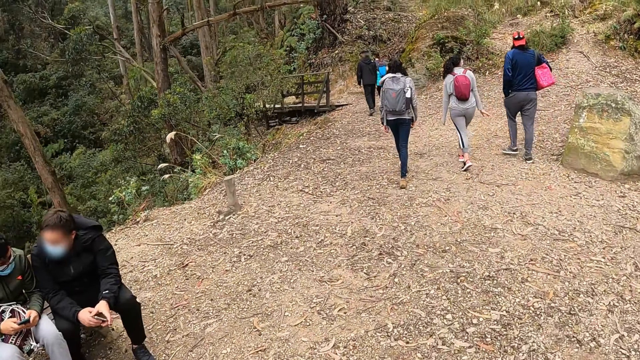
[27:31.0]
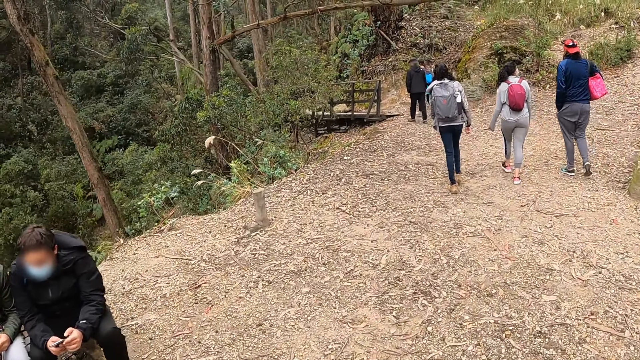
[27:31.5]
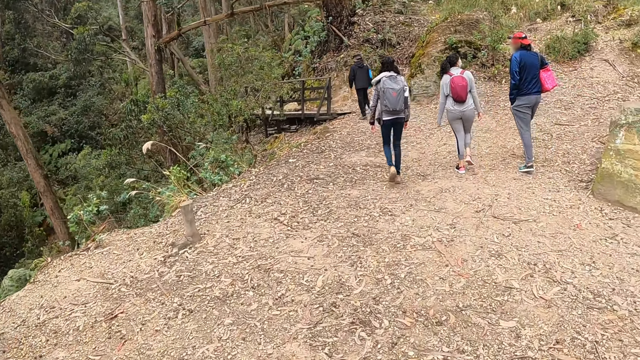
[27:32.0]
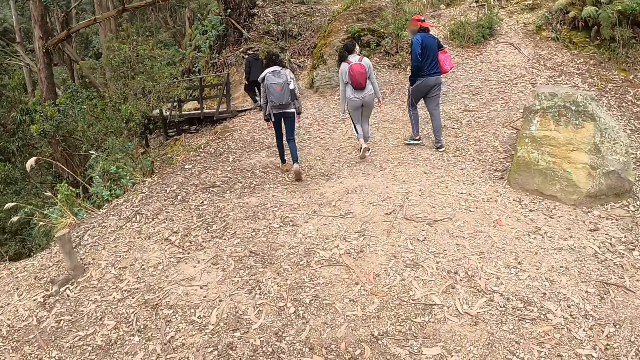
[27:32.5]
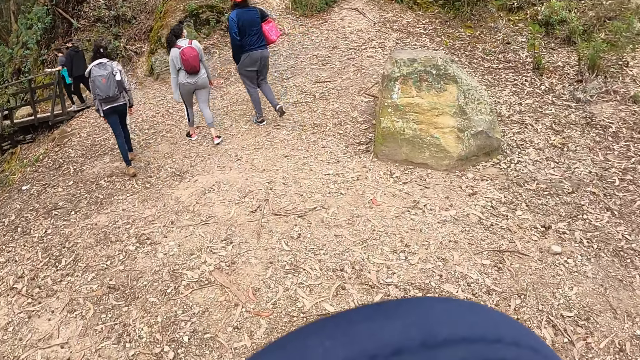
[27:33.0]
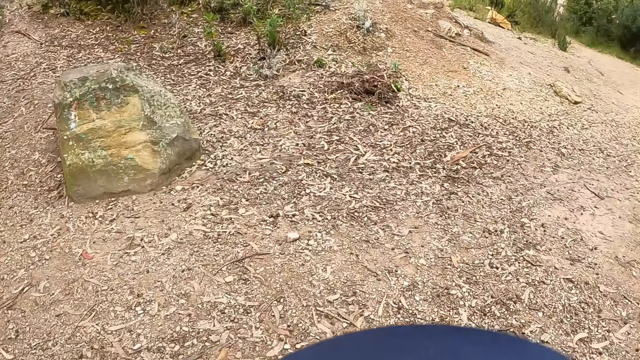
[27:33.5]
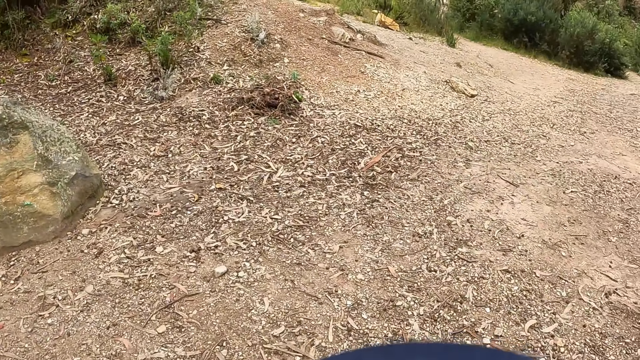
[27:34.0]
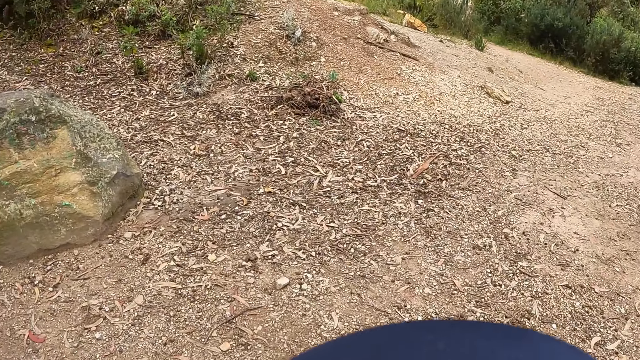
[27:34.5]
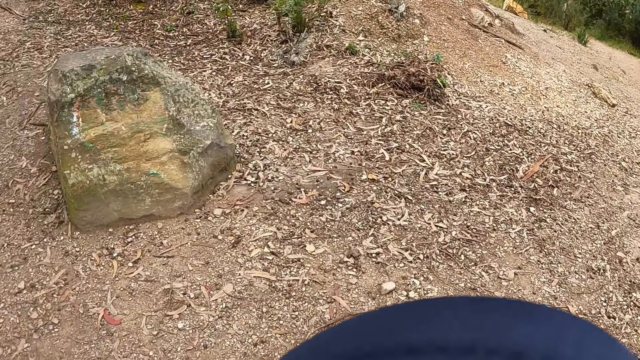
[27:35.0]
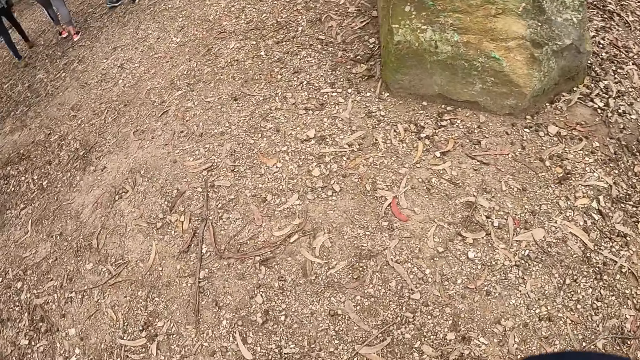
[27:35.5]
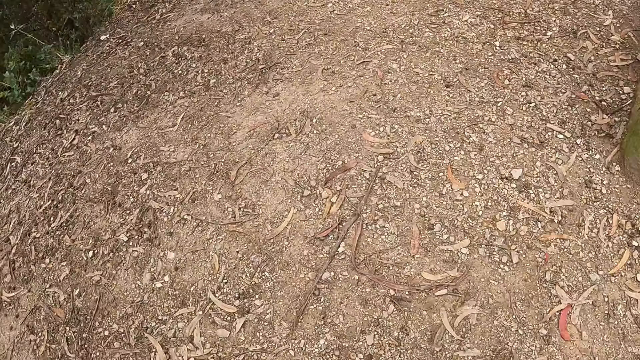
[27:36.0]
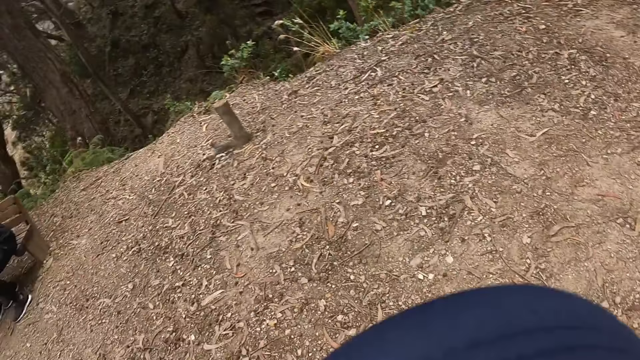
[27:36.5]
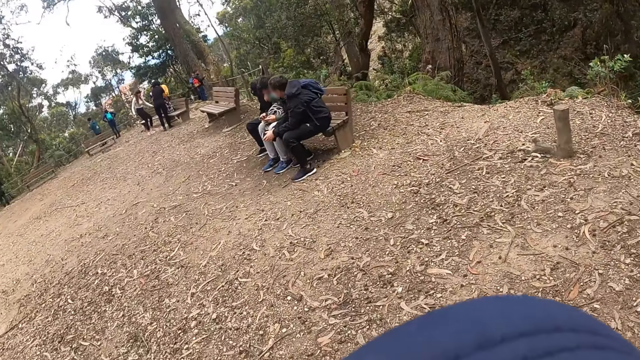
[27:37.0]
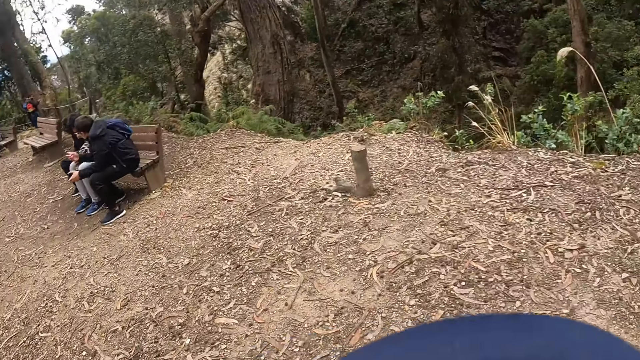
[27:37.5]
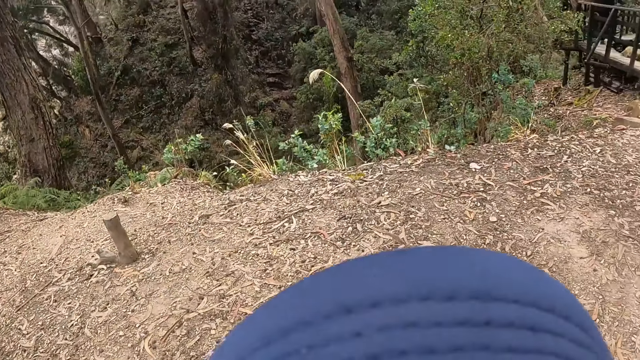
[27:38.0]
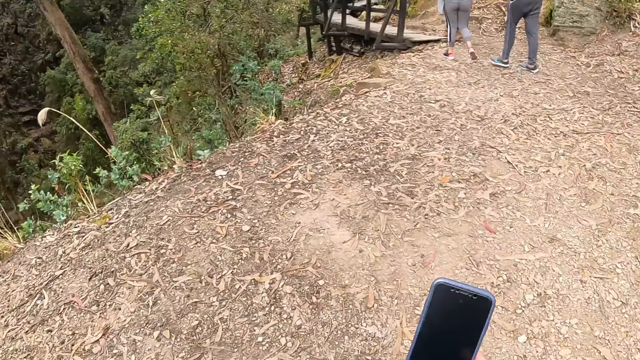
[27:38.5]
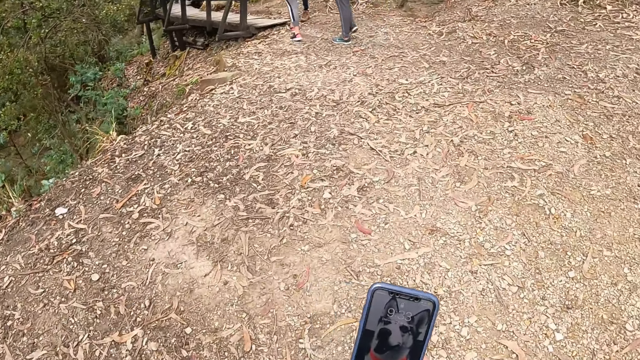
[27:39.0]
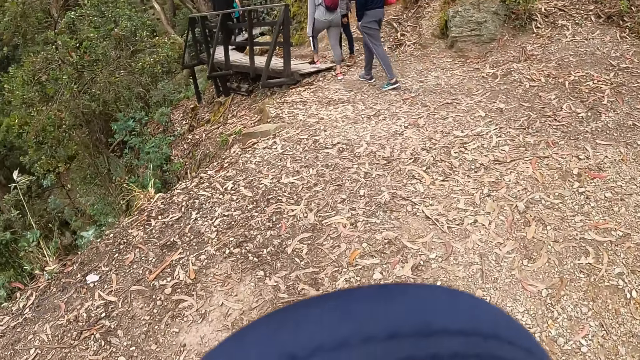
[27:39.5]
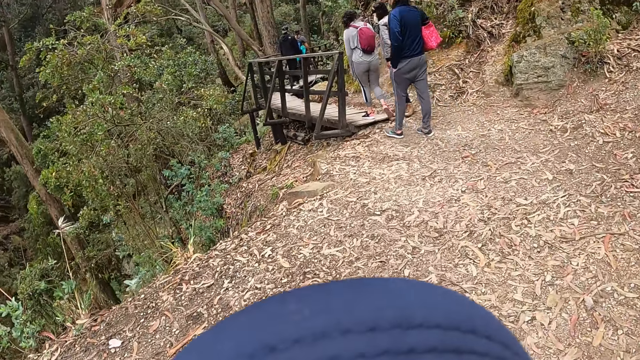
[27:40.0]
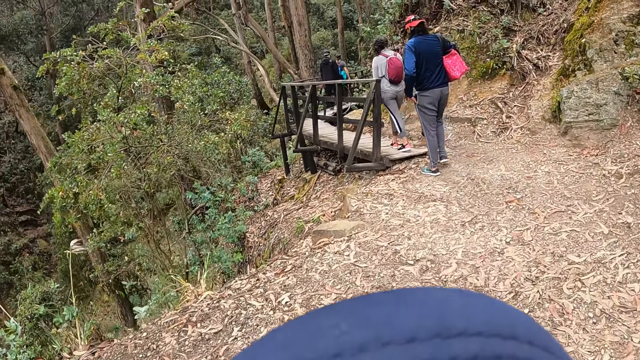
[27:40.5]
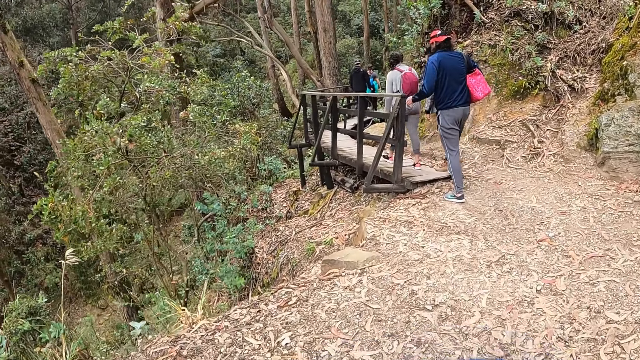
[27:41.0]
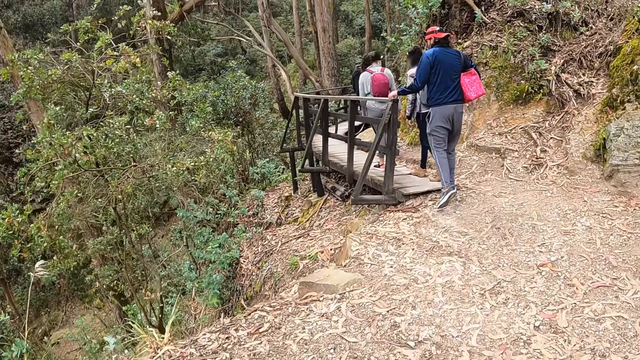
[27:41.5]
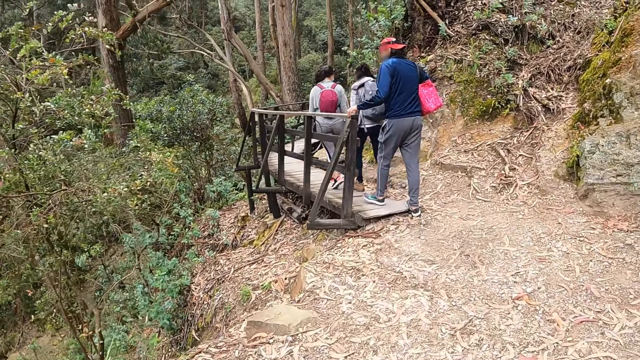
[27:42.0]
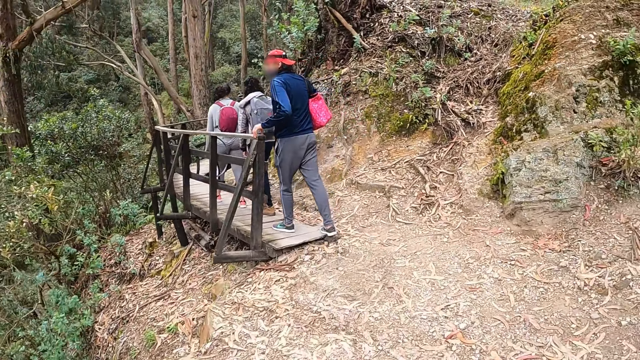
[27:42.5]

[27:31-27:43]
The camera wearer operates a mobile phone with her right hand.

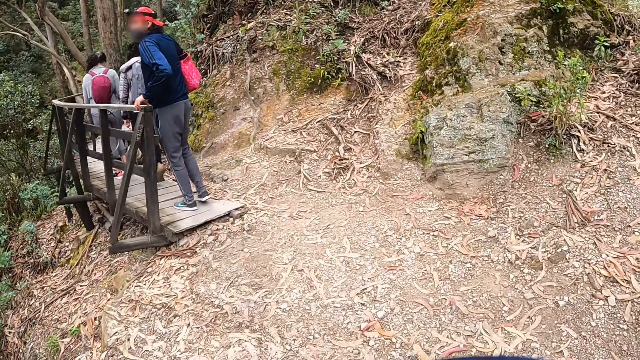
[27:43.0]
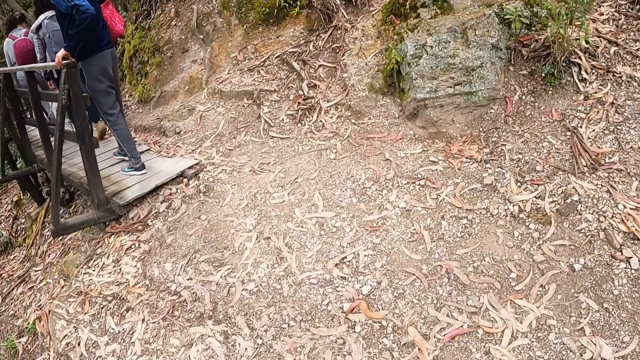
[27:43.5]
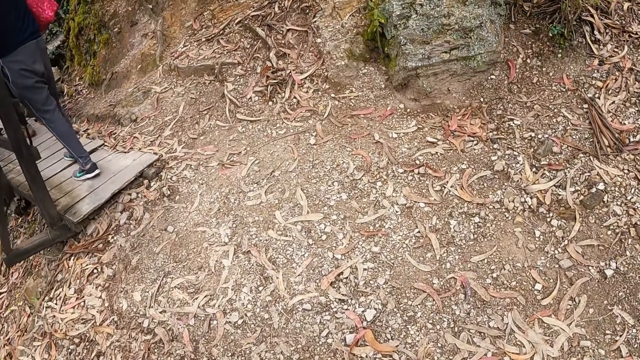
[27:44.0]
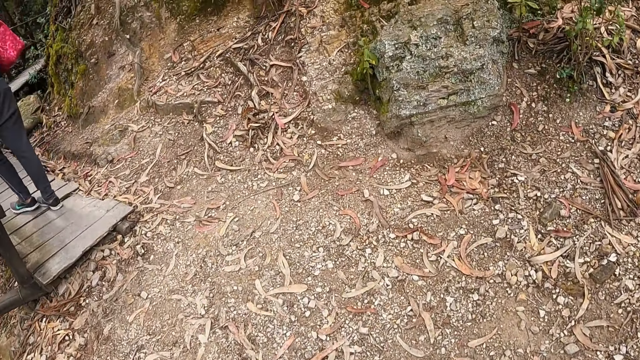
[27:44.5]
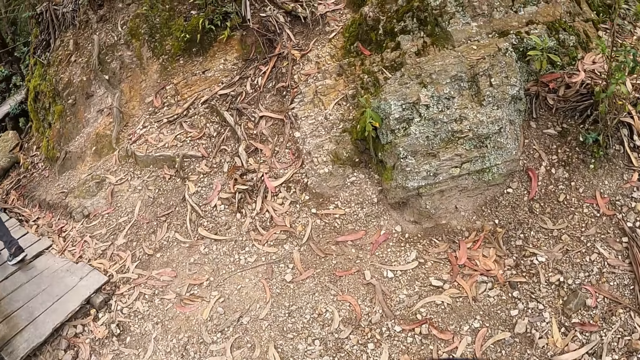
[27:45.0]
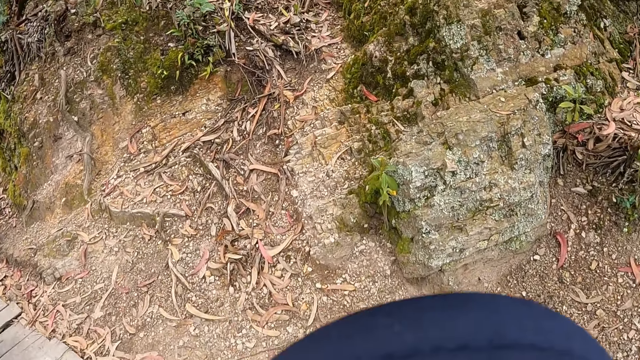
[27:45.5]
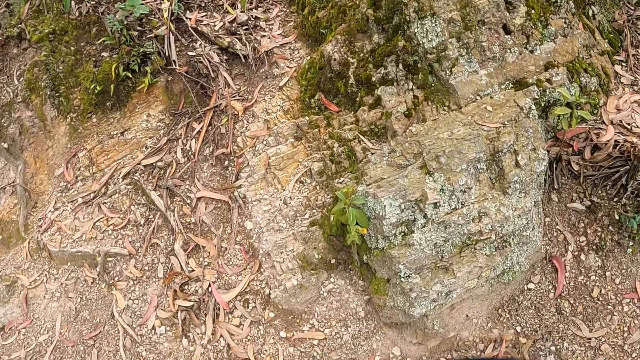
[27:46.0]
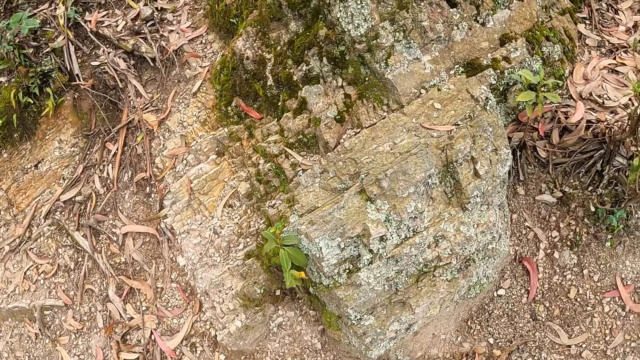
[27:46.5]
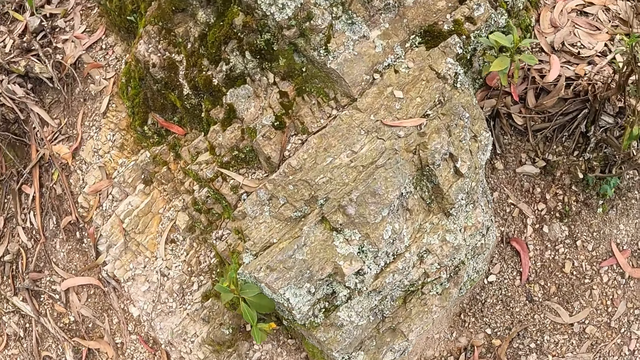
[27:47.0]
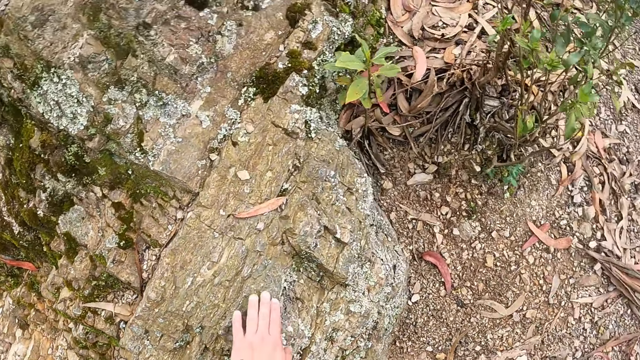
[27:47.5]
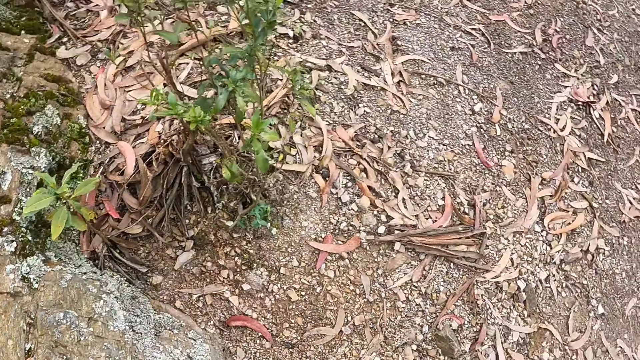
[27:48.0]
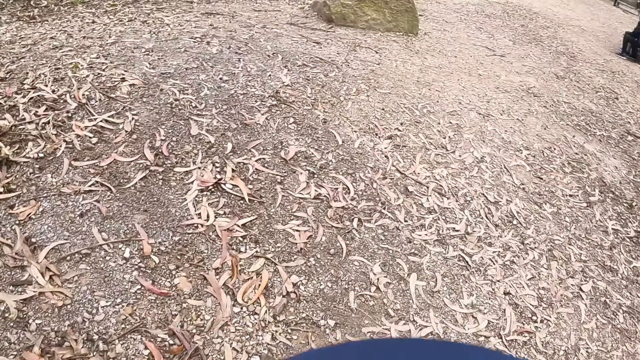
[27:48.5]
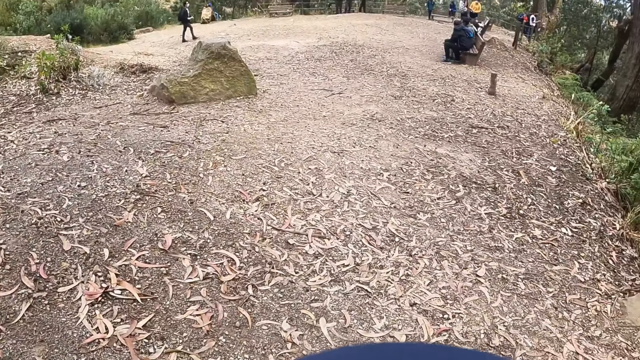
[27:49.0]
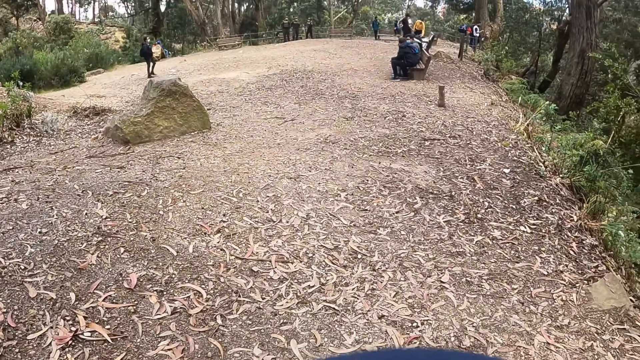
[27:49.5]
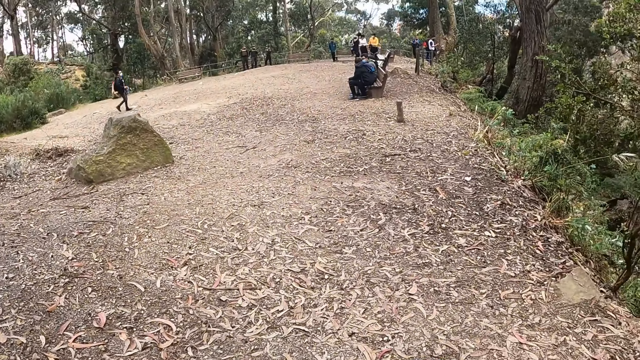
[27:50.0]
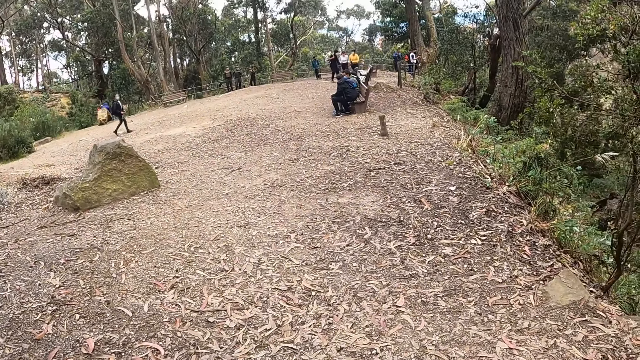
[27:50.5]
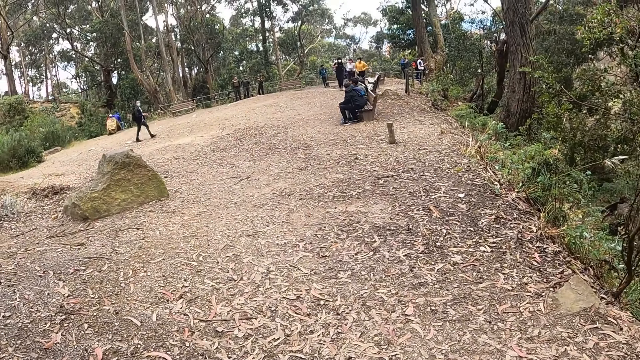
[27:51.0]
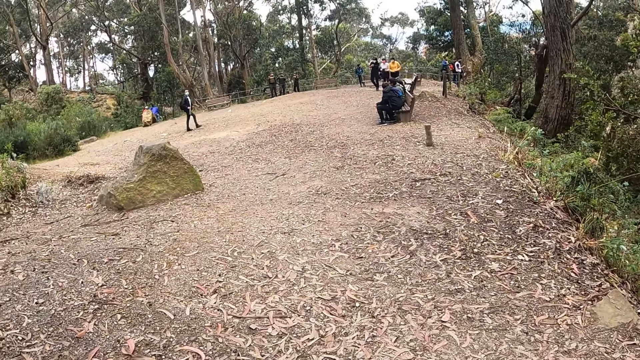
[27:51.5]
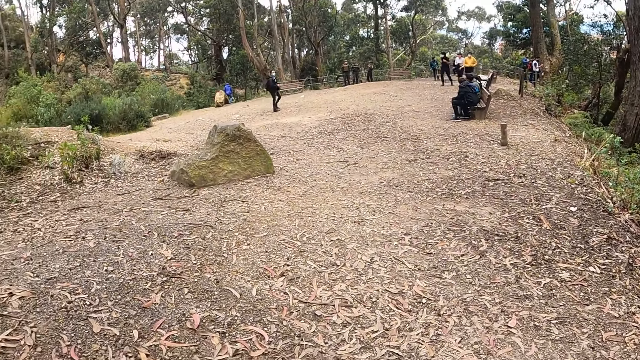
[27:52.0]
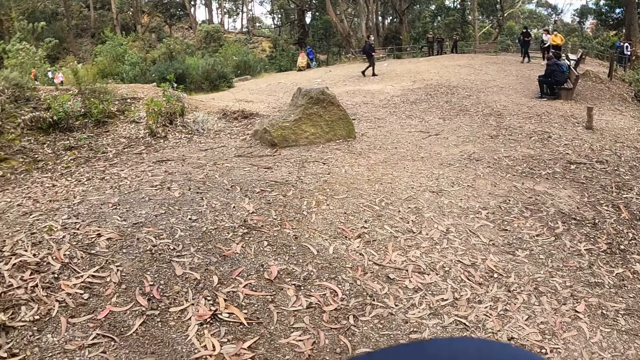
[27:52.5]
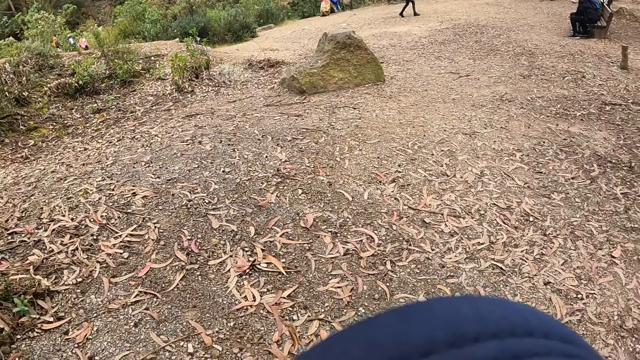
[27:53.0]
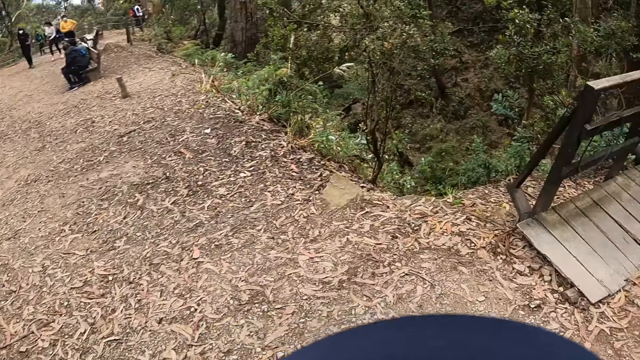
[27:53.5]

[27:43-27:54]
The camera wearer touches a rock with her left hand. She turns around. She sits on the rock.
